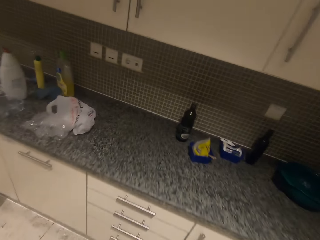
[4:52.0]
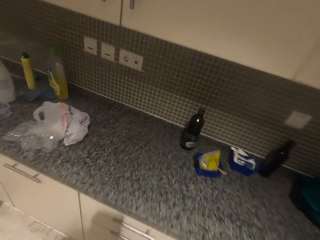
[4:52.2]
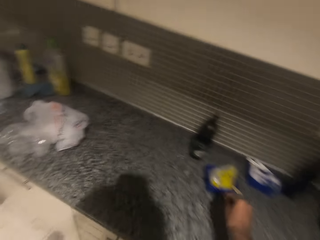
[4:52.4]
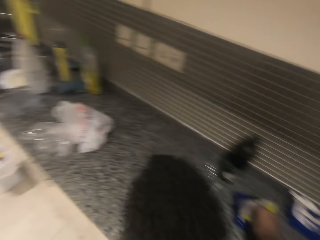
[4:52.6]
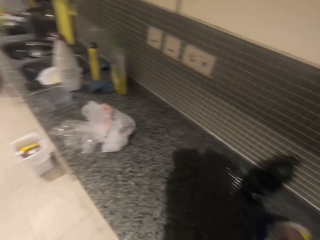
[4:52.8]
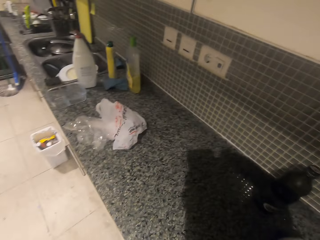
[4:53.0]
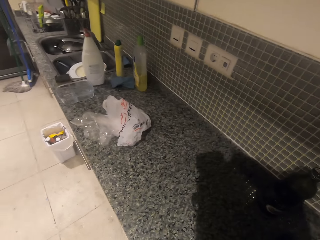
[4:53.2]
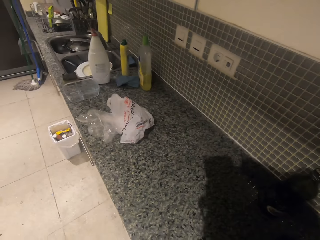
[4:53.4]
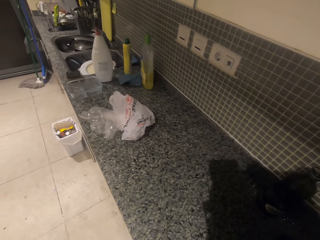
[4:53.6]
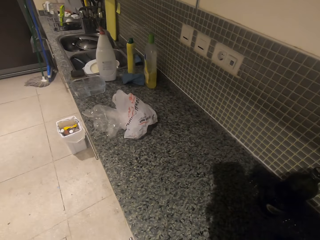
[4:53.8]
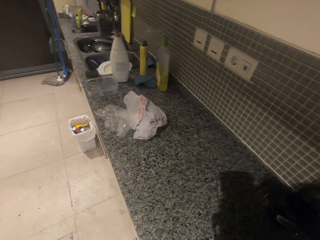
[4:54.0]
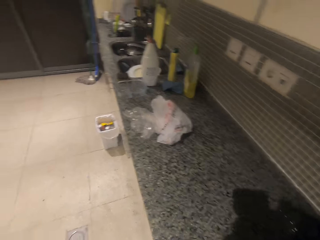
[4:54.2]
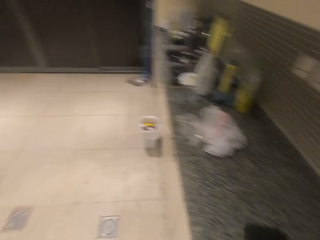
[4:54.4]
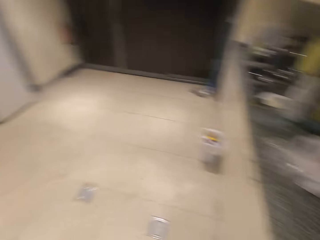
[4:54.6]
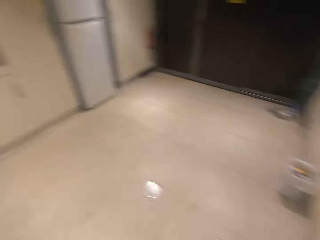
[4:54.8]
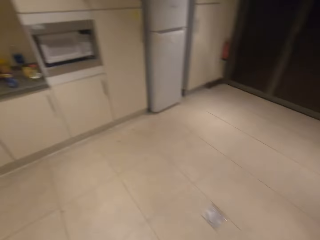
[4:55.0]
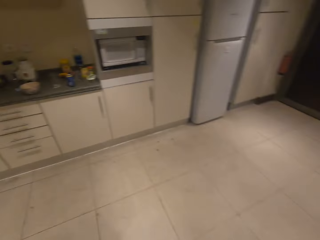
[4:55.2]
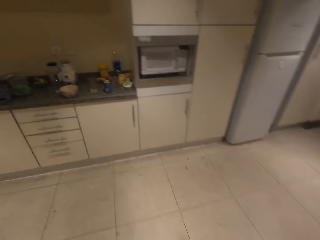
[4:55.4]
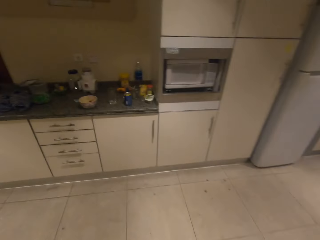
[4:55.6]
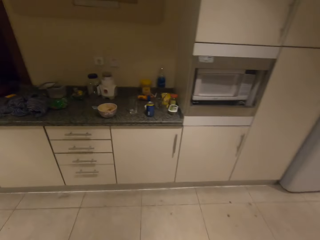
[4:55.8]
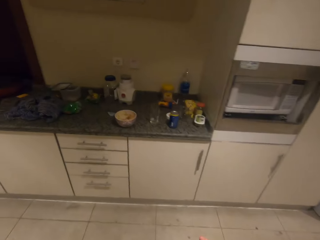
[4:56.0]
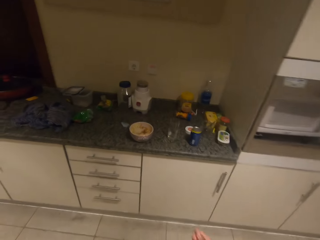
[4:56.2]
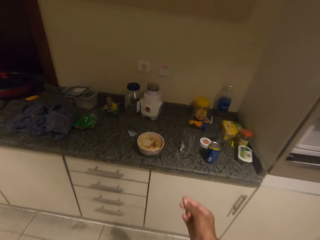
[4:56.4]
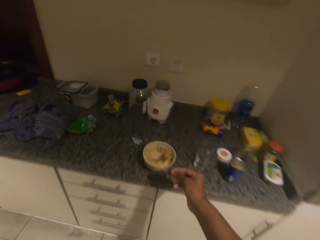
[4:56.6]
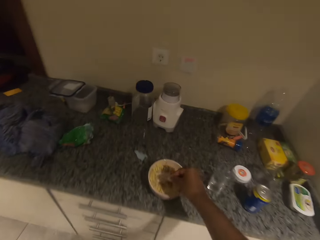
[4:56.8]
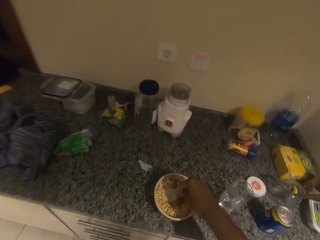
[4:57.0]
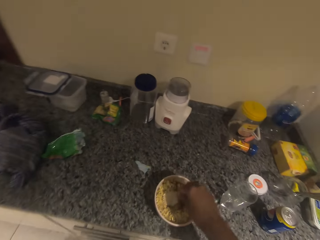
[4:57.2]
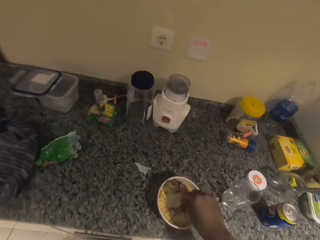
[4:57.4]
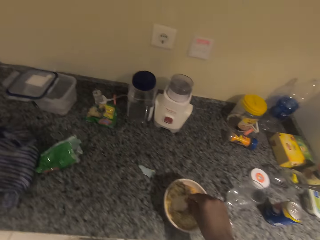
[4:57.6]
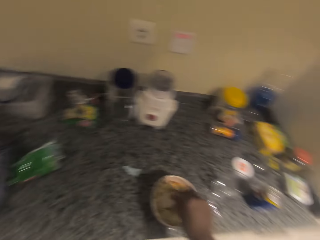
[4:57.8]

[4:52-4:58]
The camera wearer takes something from the kitchen counter or table. They pour something in the bowl.

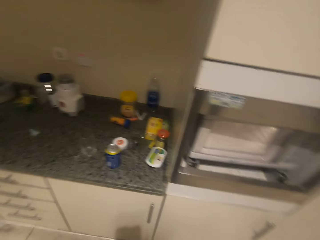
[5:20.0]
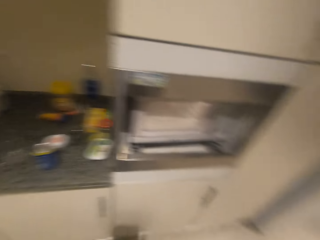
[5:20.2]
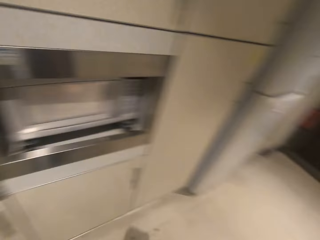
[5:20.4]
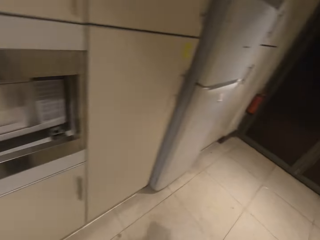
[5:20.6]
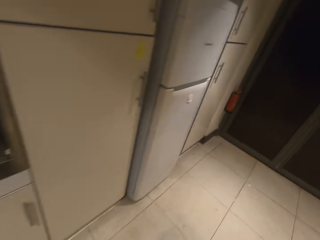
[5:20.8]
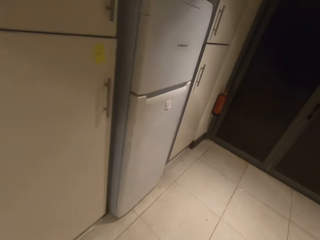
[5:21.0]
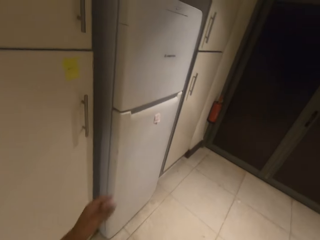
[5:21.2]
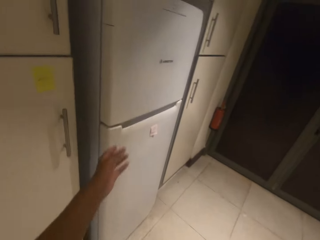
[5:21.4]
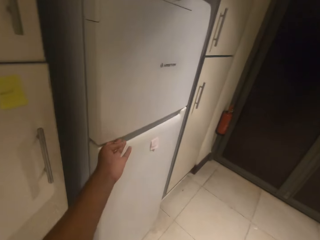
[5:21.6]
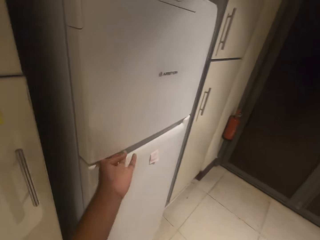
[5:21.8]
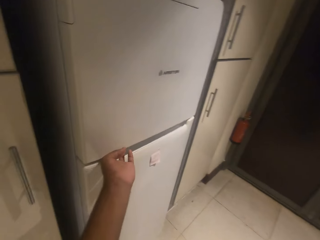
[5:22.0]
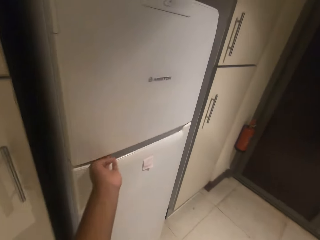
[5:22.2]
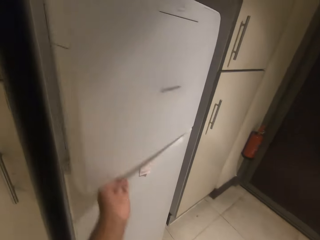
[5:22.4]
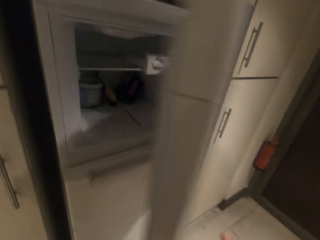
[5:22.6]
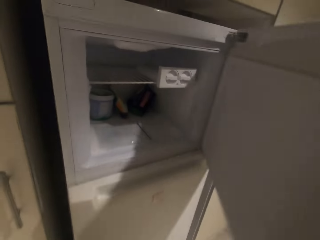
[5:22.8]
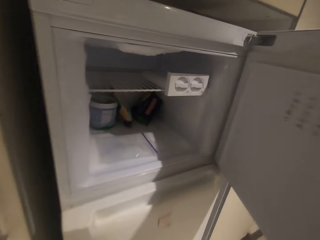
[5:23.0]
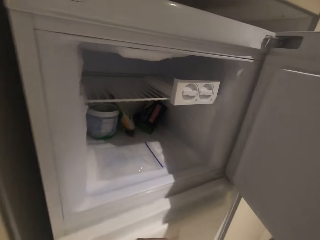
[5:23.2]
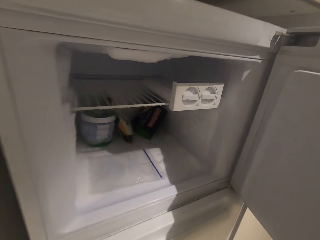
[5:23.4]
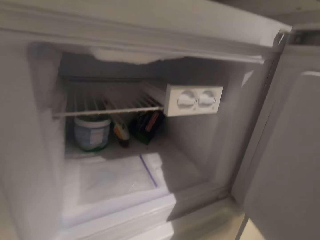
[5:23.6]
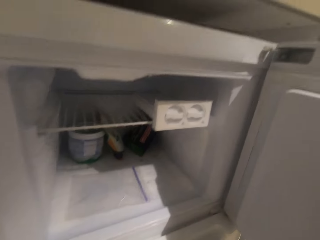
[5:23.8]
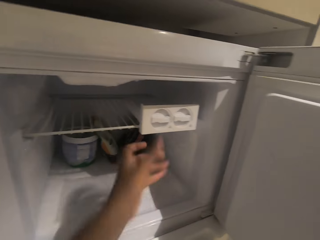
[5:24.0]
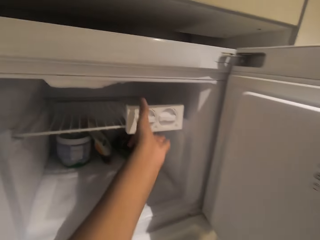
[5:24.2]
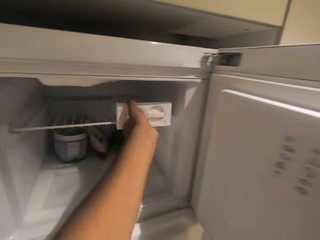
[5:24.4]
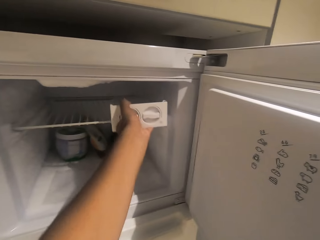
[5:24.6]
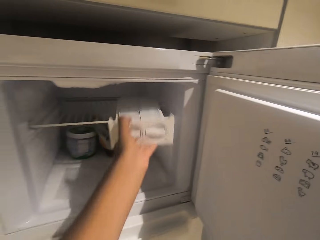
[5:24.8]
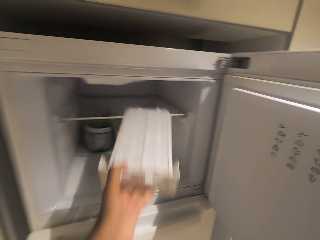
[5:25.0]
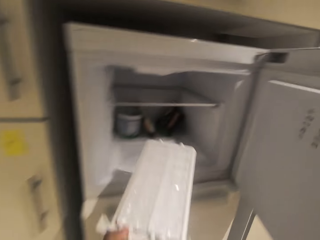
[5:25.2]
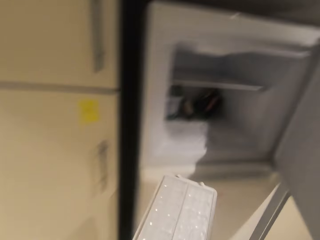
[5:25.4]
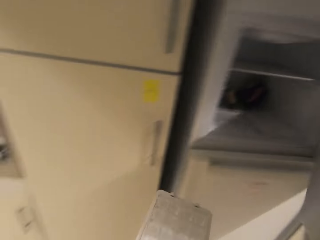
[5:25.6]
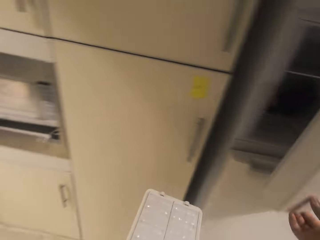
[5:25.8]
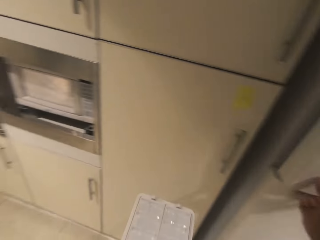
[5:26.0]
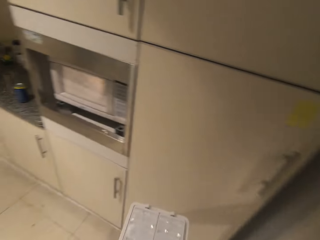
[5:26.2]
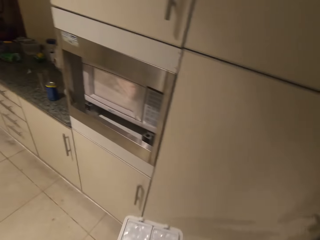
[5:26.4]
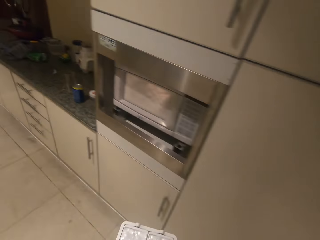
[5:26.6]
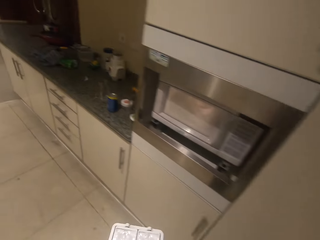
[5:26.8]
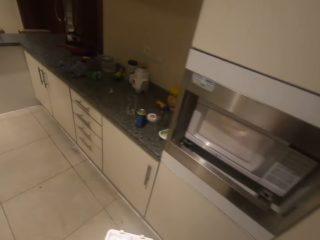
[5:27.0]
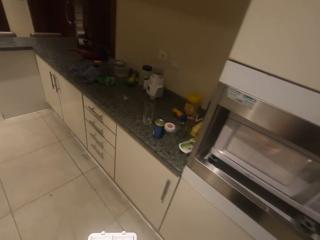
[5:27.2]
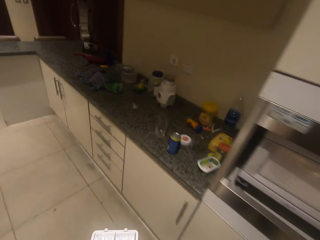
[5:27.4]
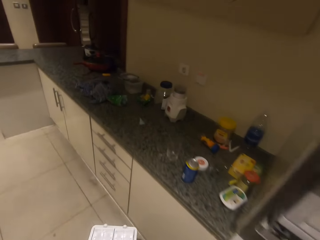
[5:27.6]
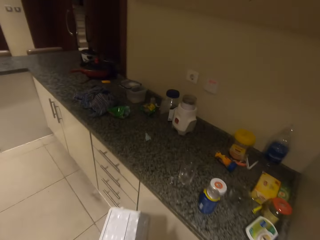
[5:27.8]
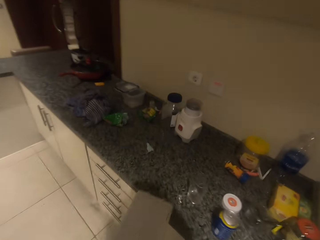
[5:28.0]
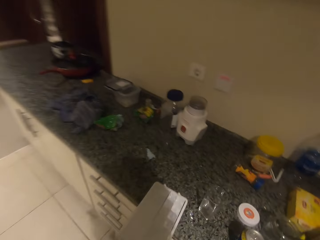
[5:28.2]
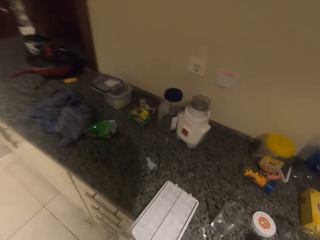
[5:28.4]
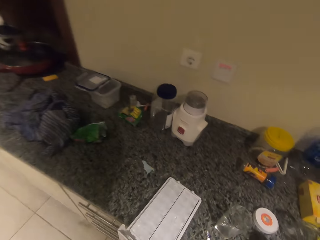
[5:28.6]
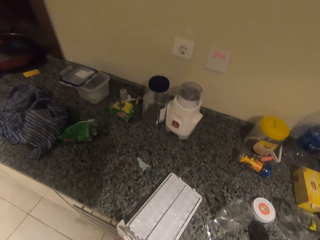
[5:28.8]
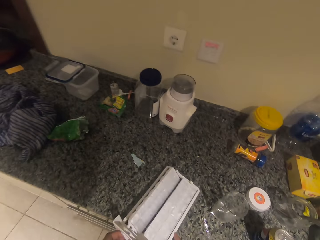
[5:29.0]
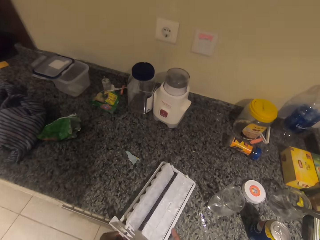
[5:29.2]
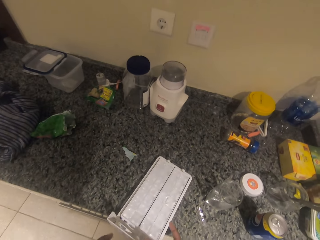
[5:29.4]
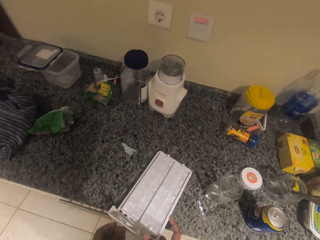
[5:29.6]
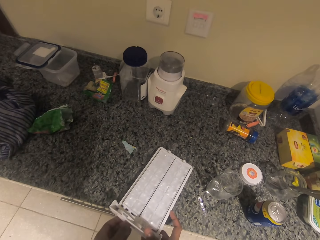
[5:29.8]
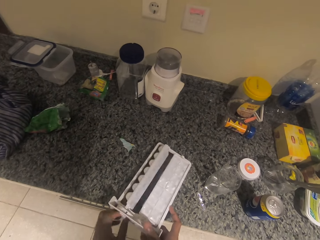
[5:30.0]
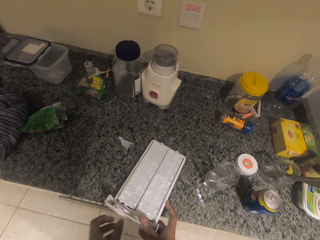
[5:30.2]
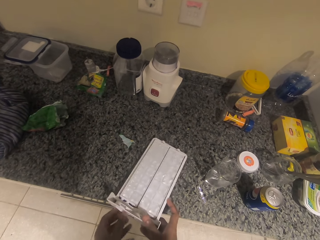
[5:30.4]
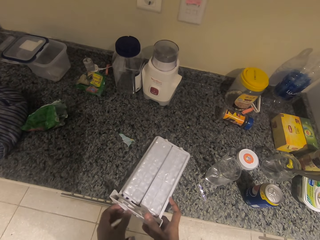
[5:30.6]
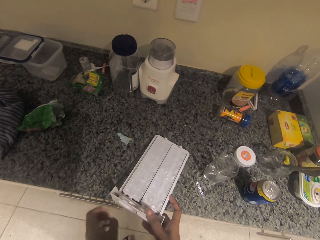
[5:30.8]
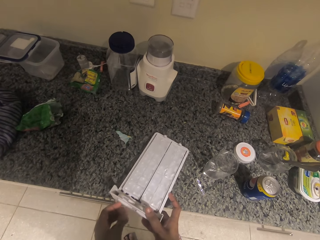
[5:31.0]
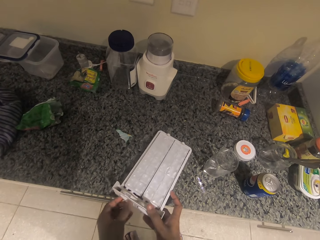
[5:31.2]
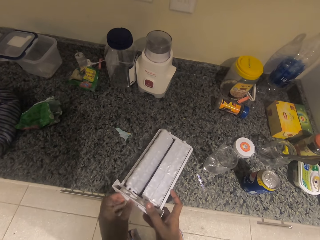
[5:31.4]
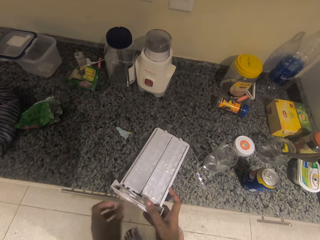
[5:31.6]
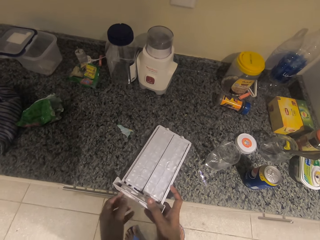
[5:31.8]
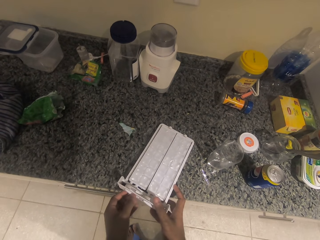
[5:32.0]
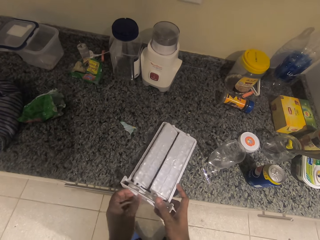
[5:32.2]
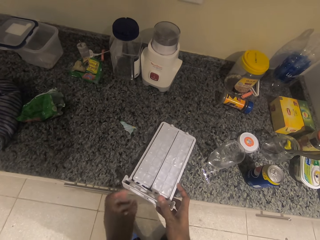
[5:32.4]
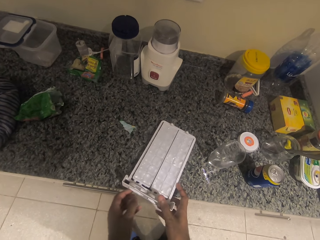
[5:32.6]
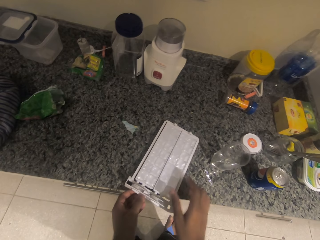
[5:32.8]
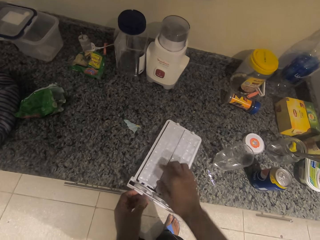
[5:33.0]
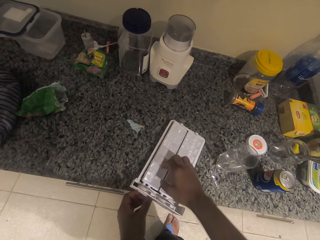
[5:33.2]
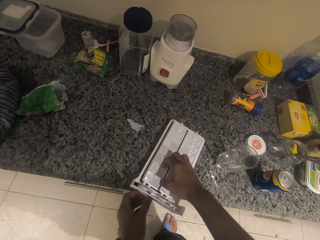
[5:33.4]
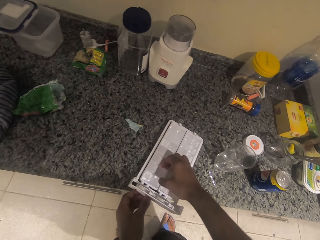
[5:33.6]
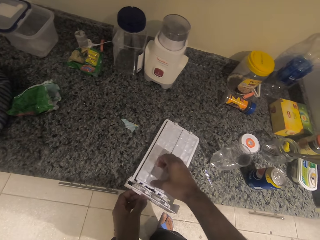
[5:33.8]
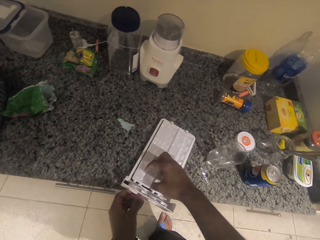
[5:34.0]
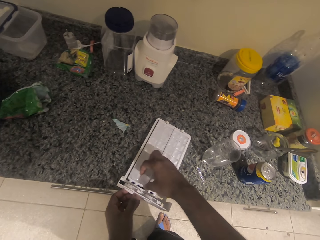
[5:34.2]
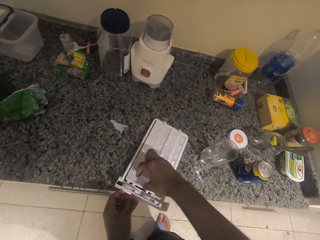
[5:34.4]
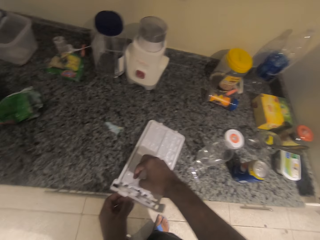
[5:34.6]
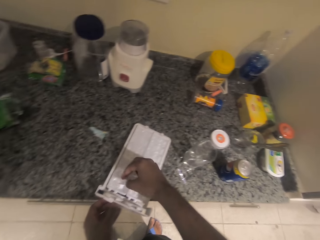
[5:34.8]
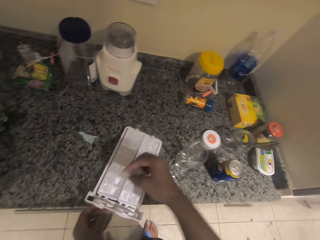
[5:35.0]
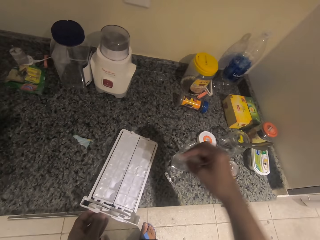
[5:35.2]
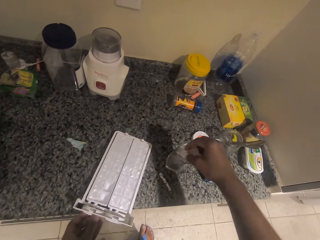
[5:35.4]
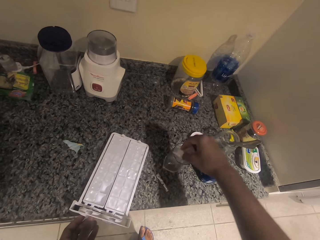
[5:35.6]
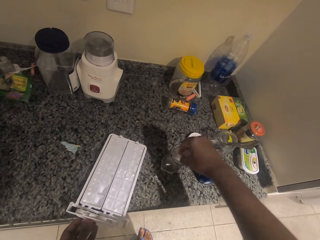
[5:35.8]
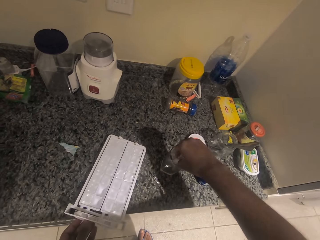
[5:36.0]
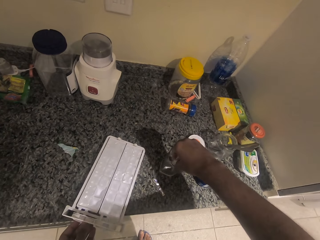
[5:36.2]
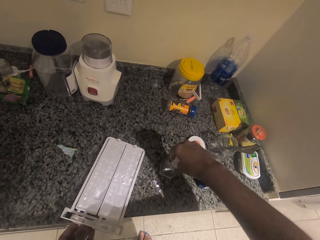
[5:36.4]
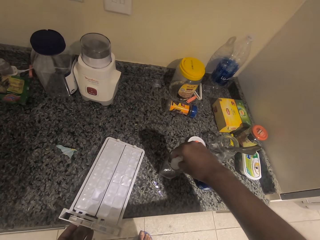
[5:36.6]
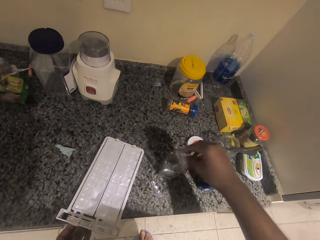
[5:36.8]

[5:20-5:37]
The camera wearer opens the fridge. They remove the ice cube tray from the fridge. They put the ice cube tray on the table. They shake the ice cube tray.
